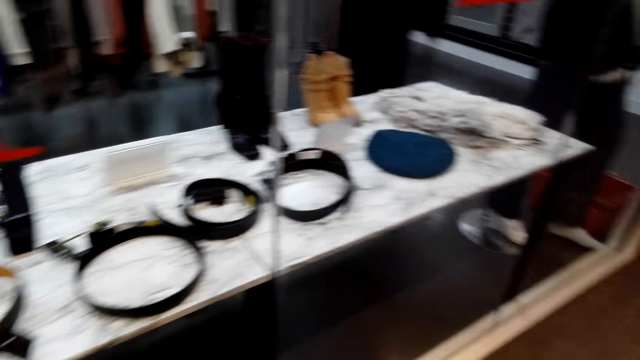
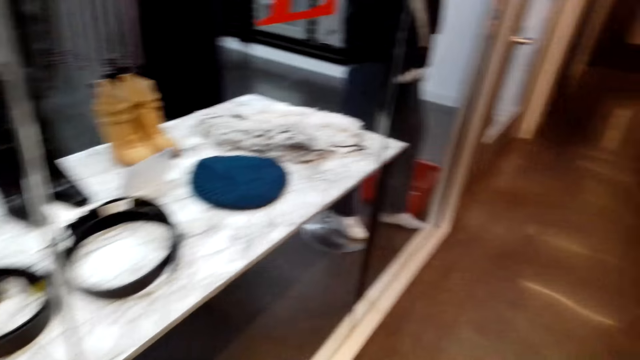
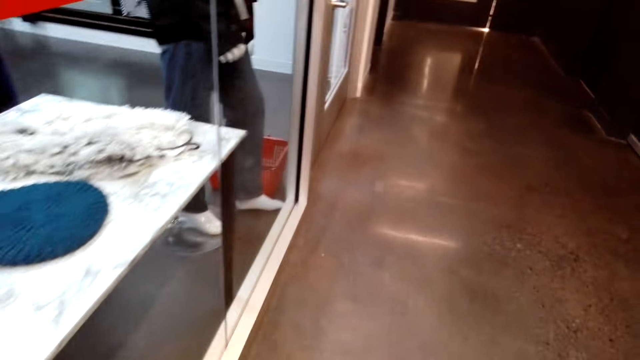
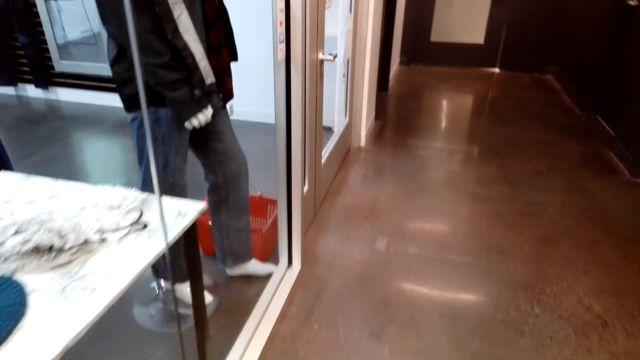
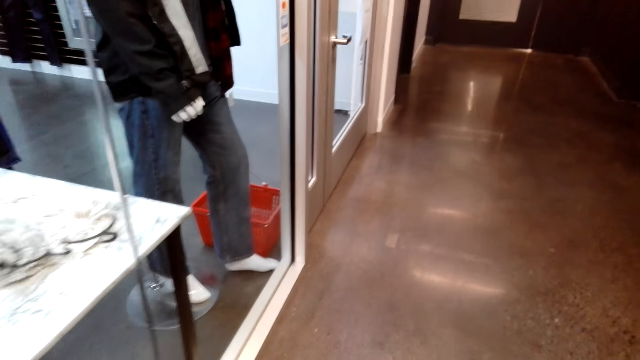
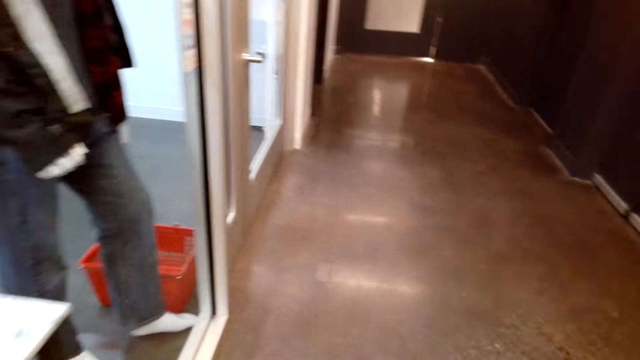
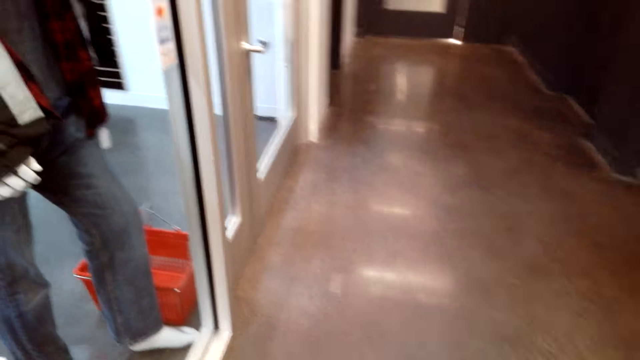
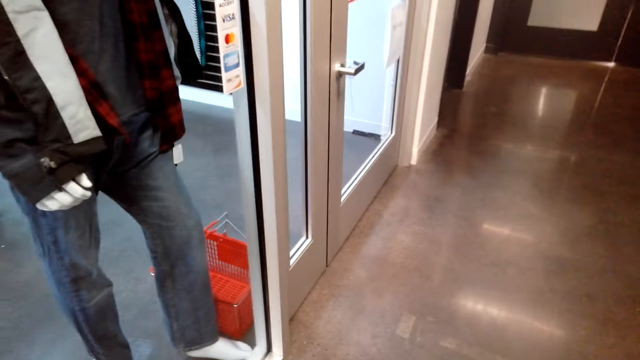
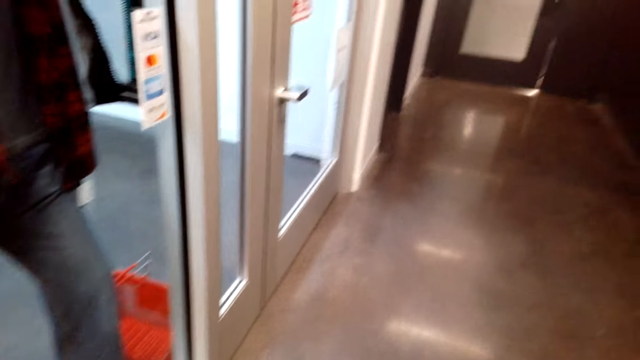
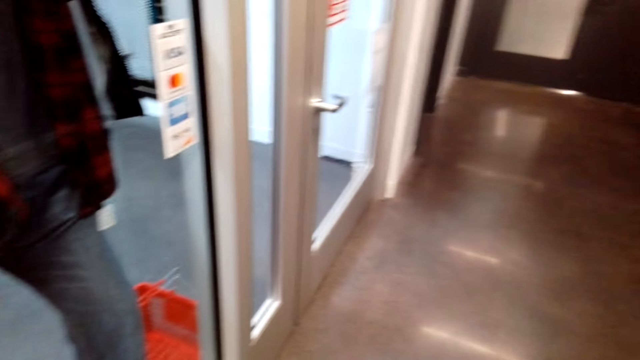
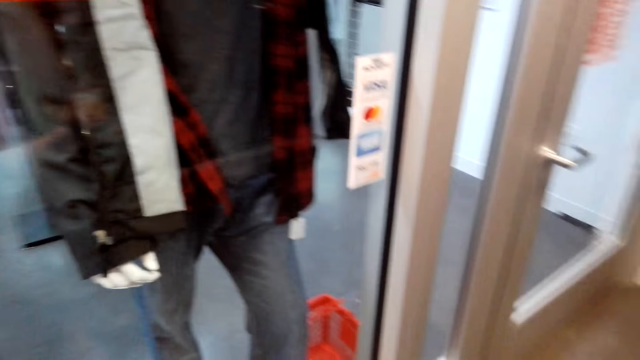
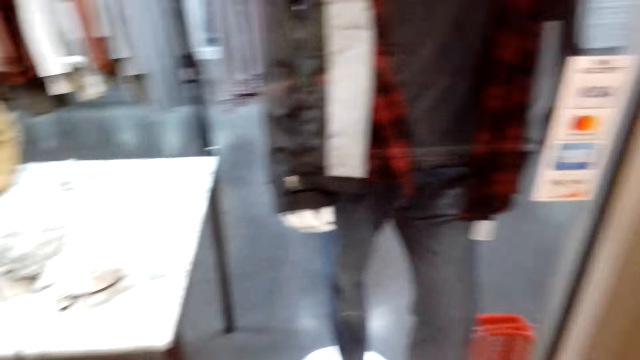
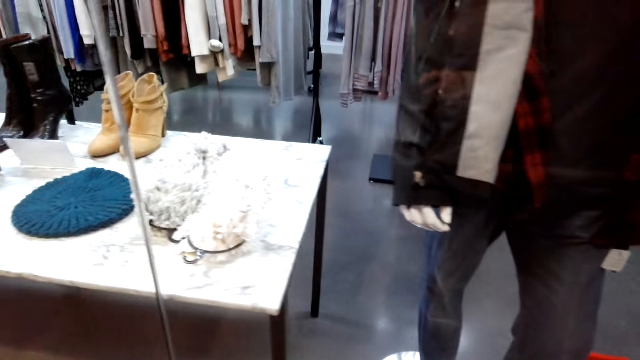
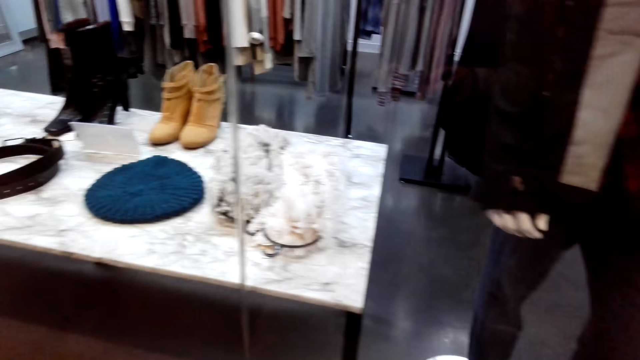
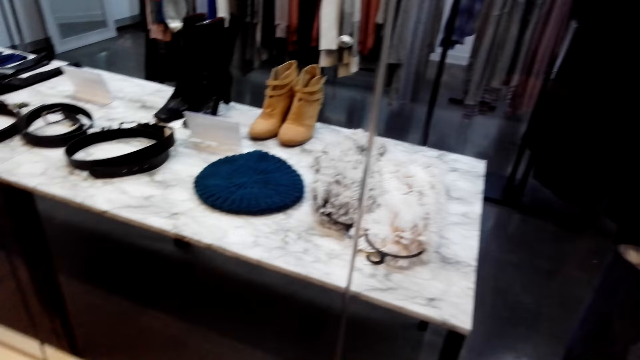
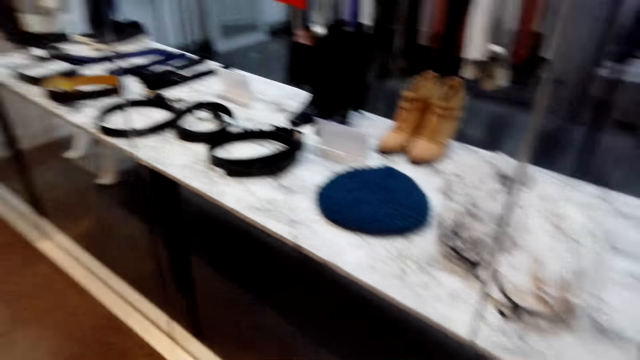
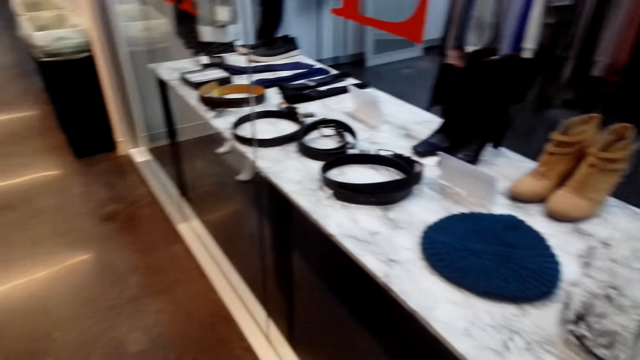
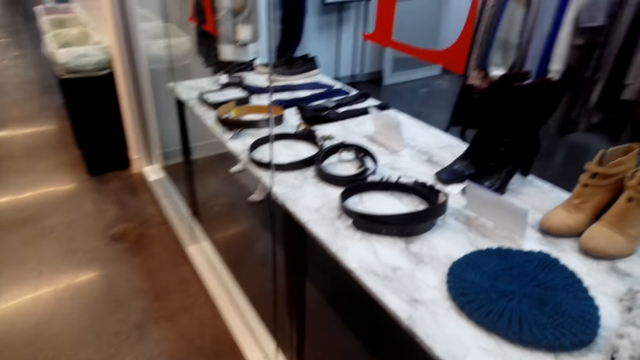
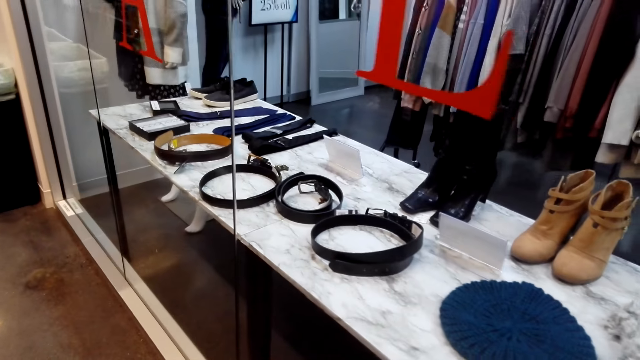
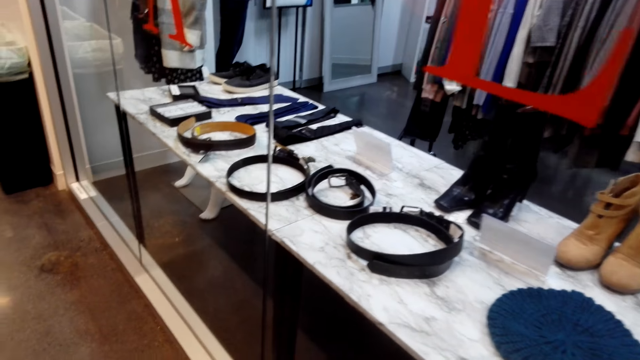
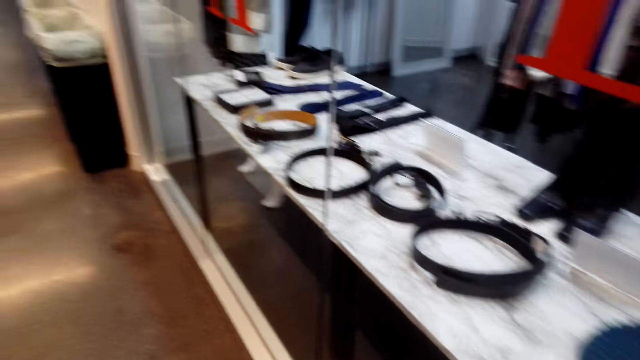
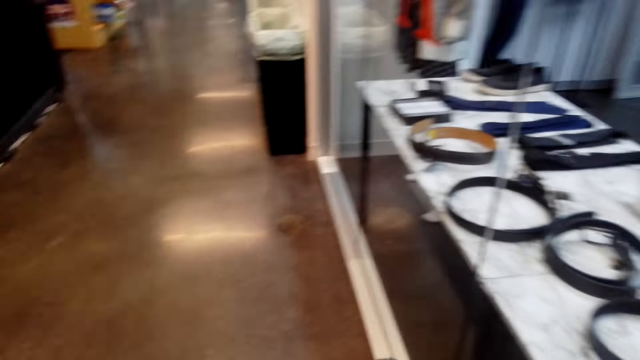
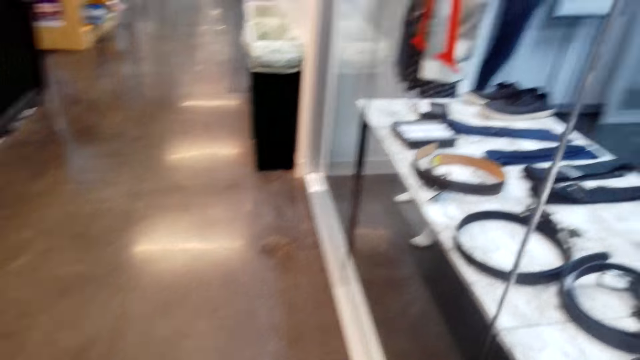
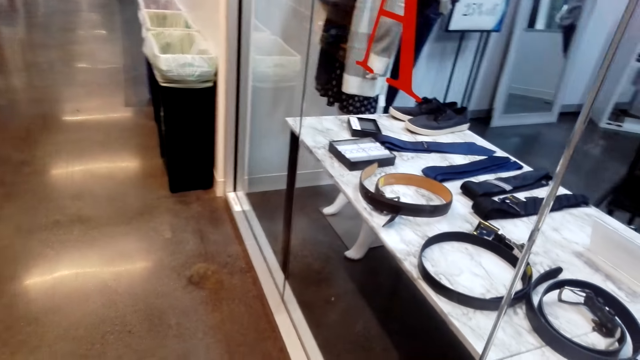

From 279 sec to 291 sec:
The camera wearer walks around.

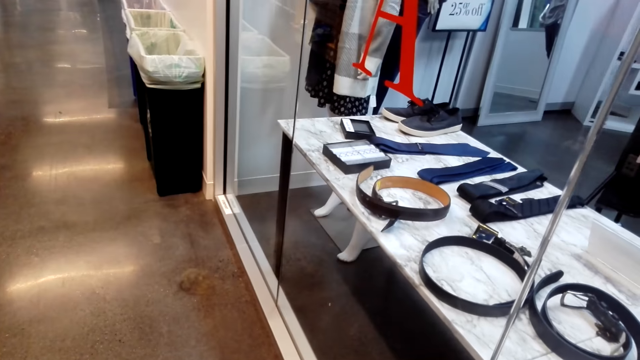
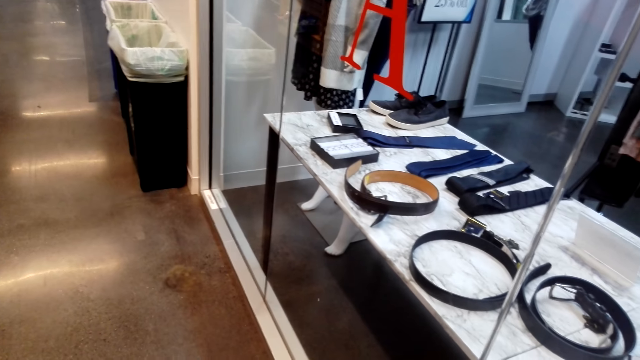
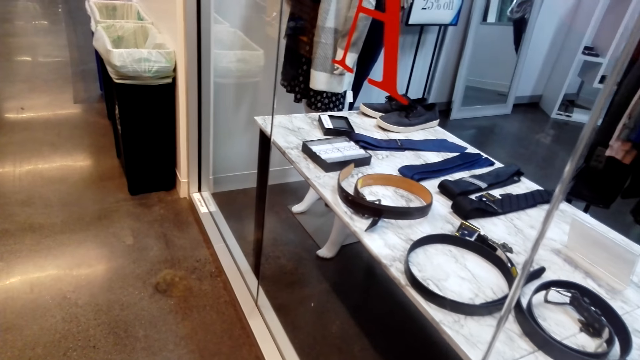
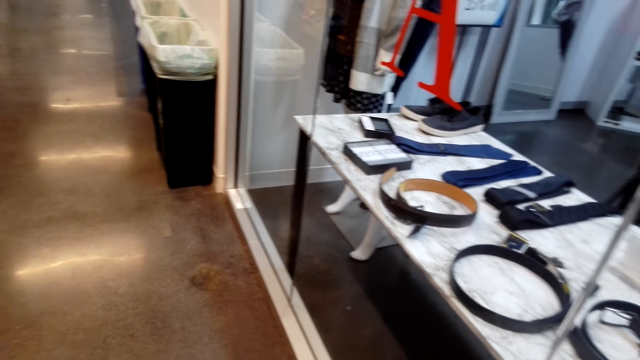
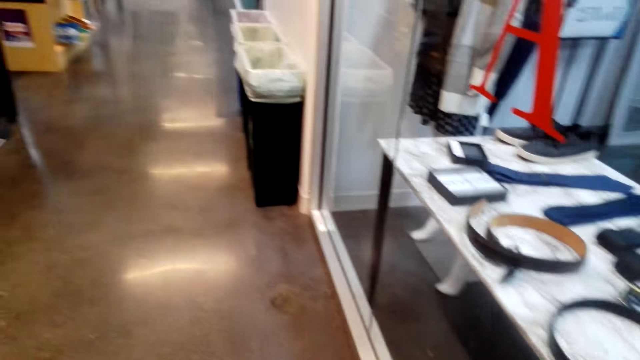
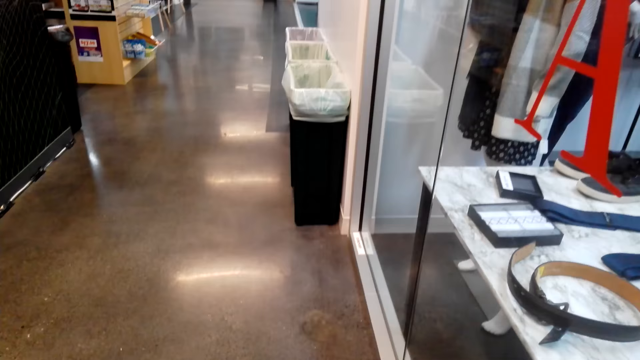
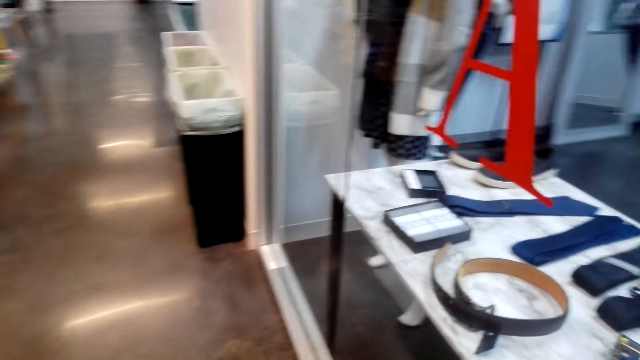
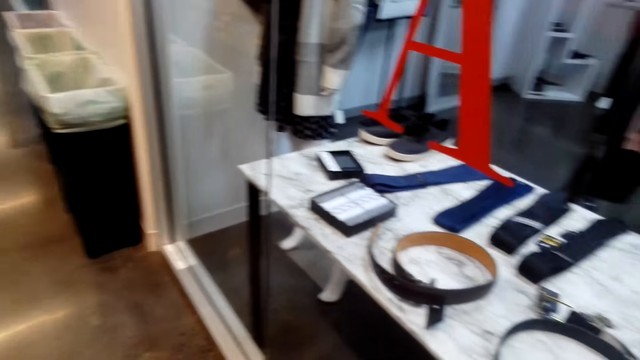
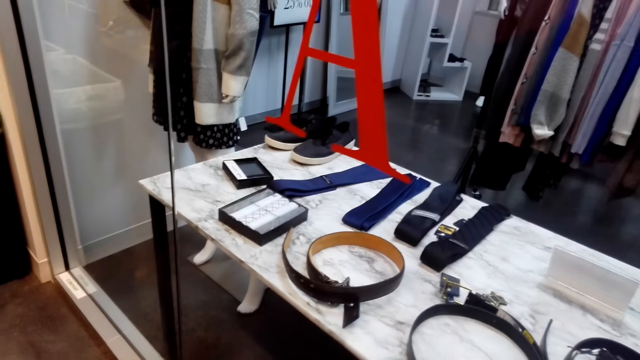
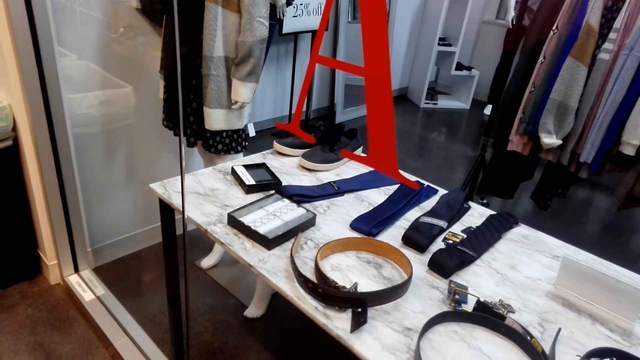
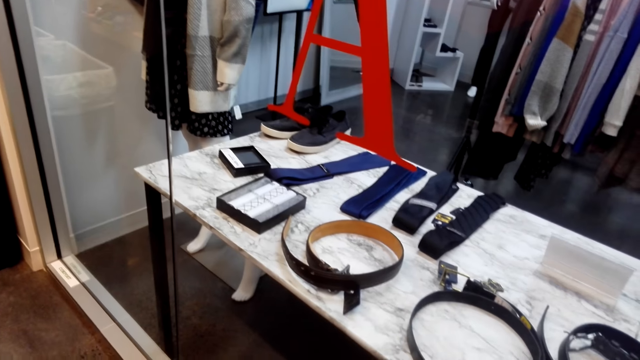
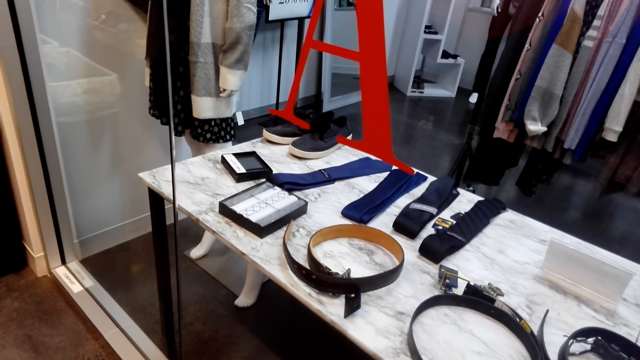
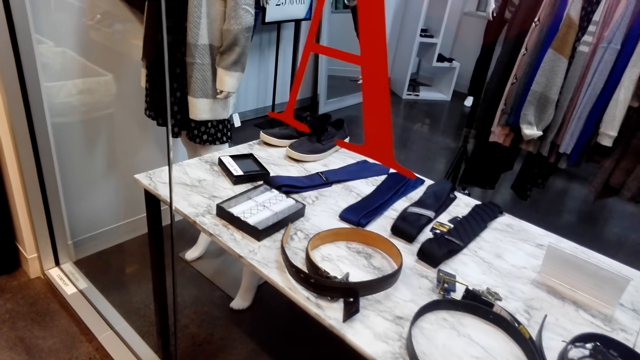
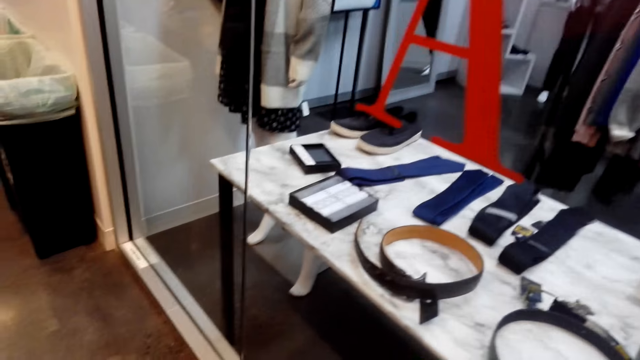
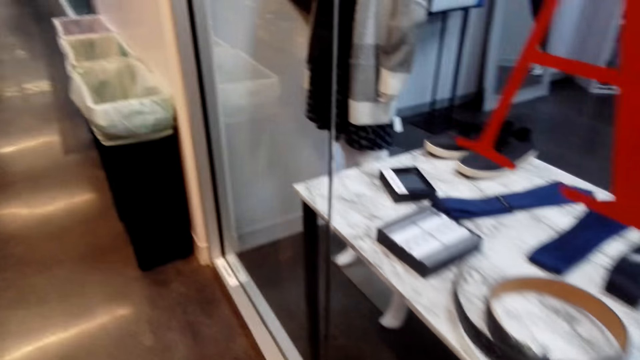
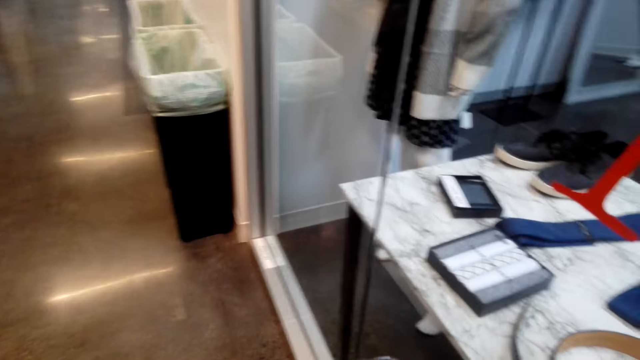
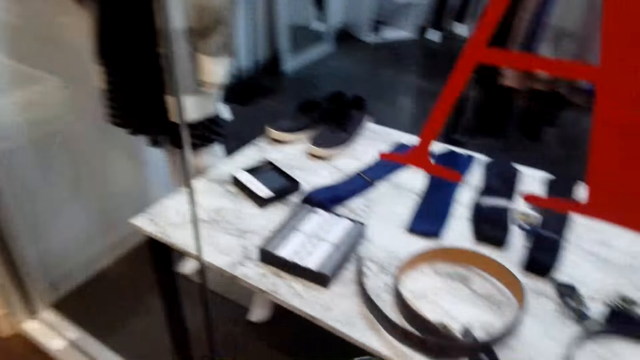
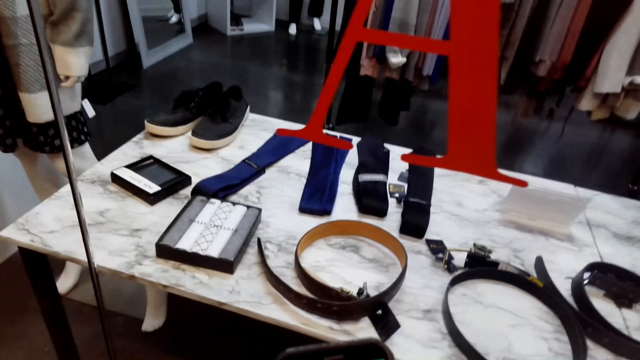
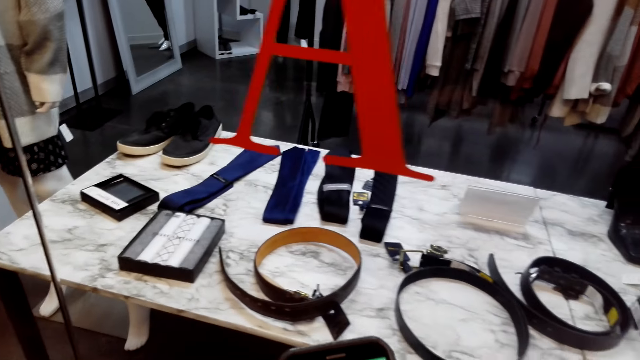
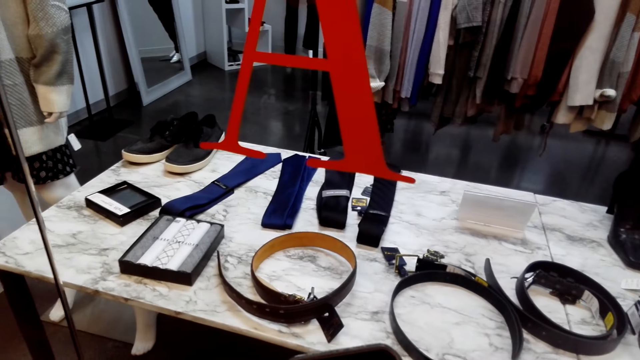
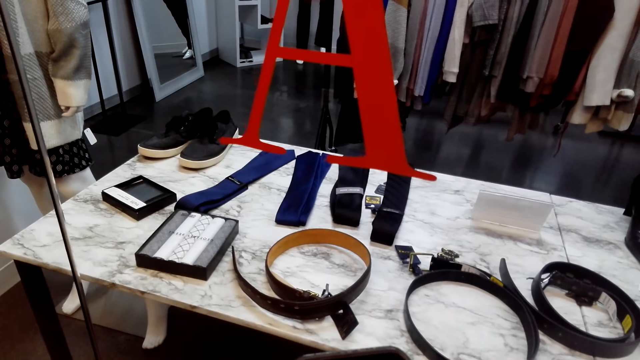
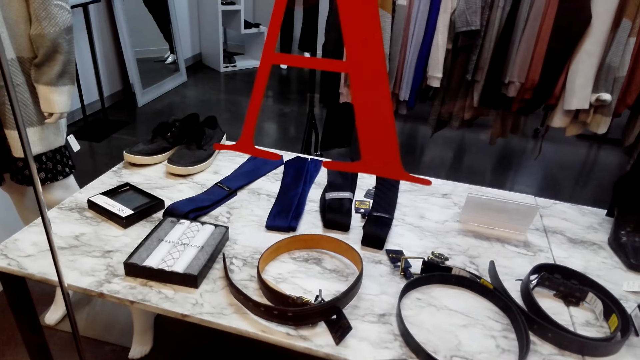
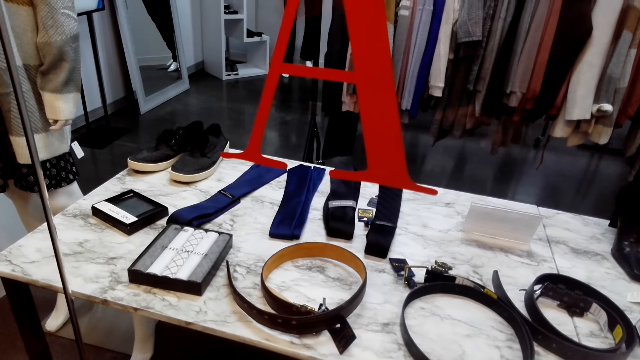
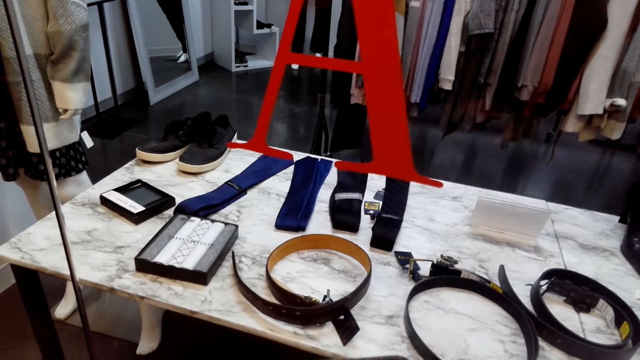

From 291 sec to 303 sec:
The camera wearer looks around.
